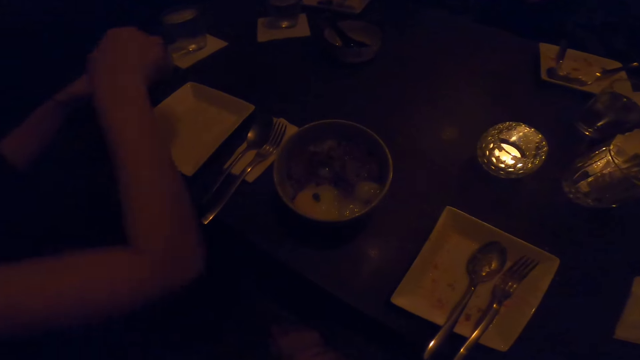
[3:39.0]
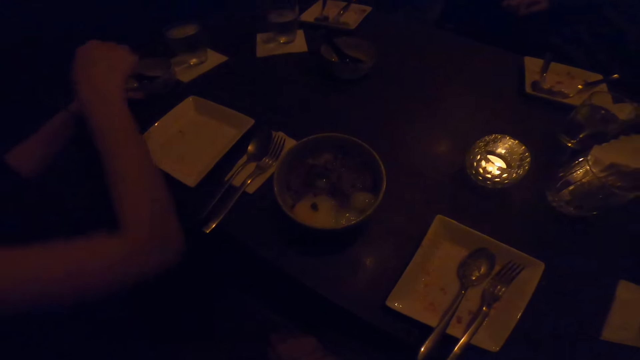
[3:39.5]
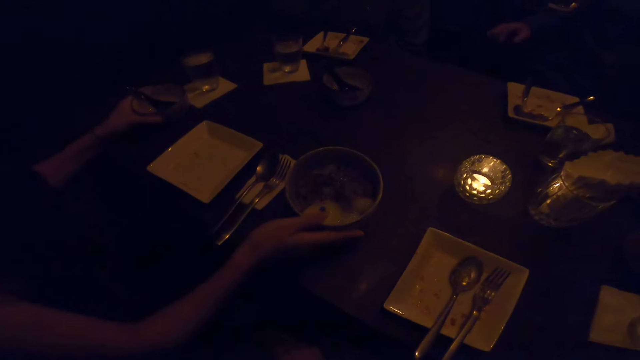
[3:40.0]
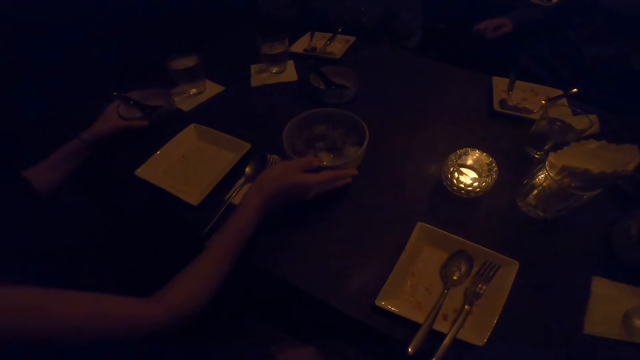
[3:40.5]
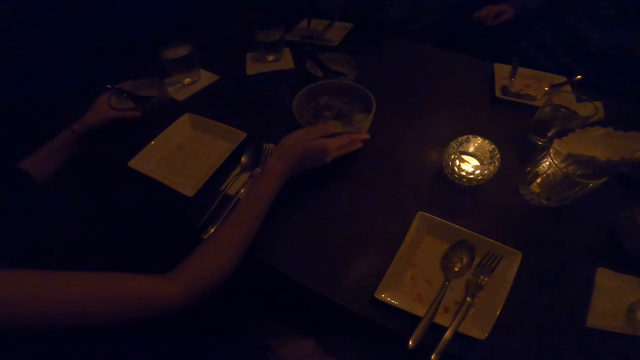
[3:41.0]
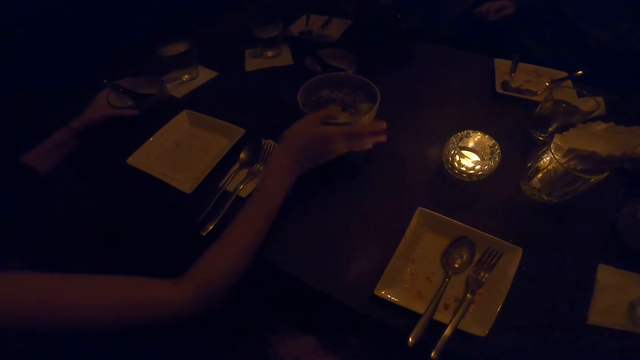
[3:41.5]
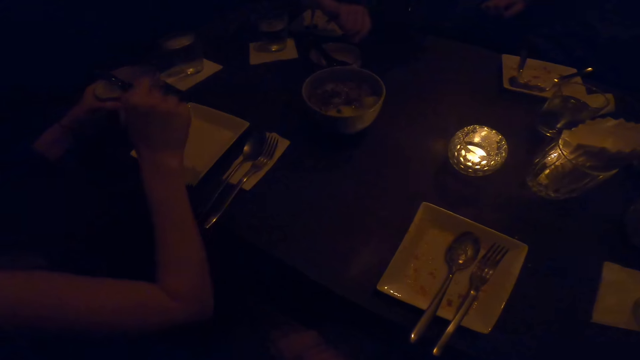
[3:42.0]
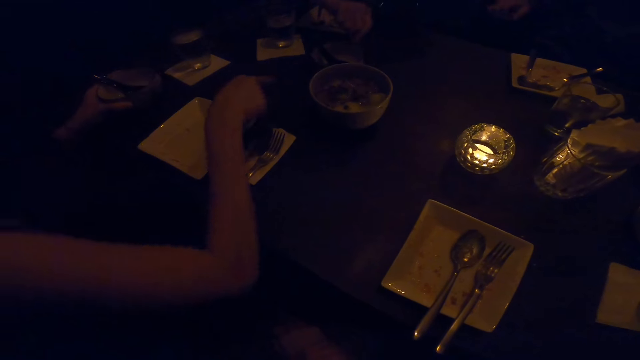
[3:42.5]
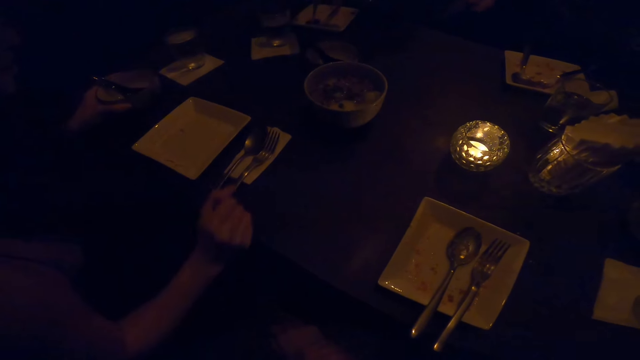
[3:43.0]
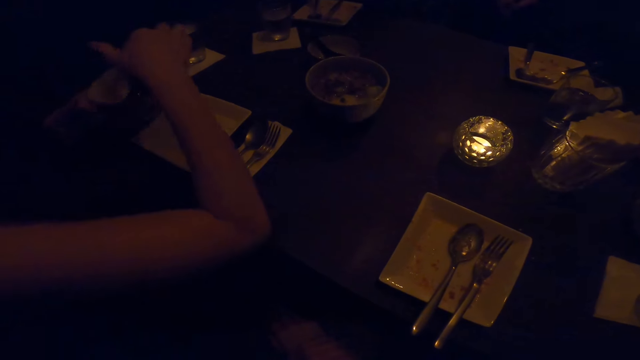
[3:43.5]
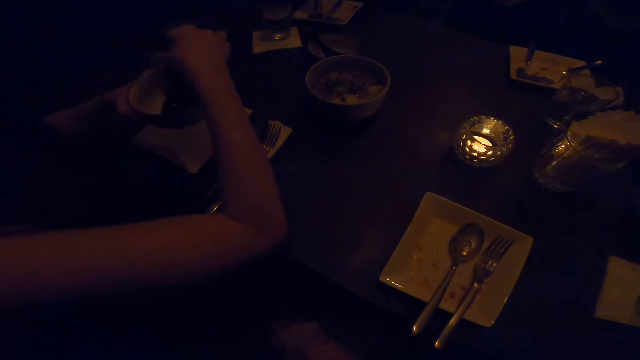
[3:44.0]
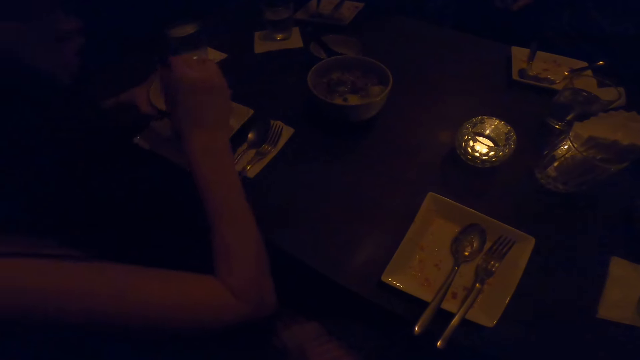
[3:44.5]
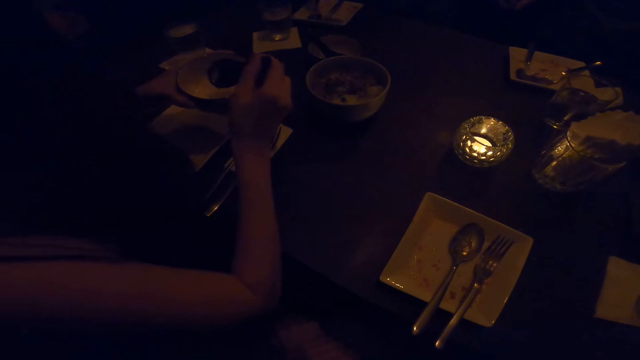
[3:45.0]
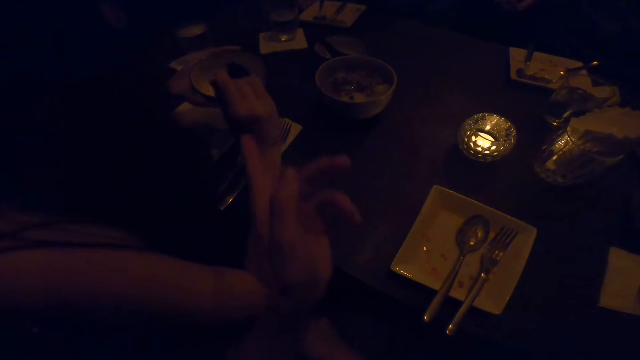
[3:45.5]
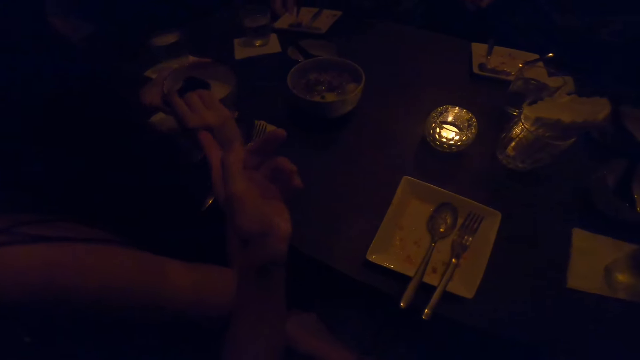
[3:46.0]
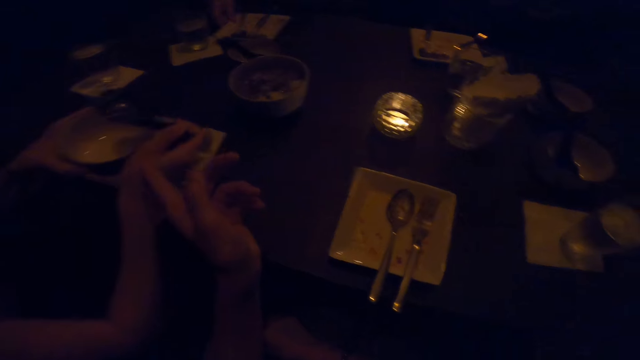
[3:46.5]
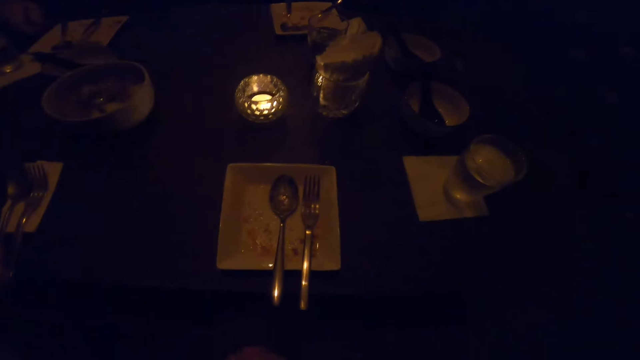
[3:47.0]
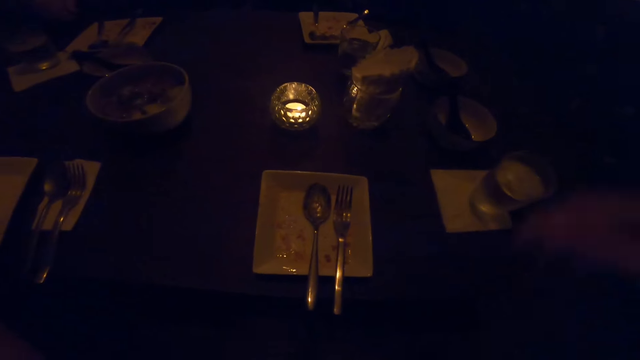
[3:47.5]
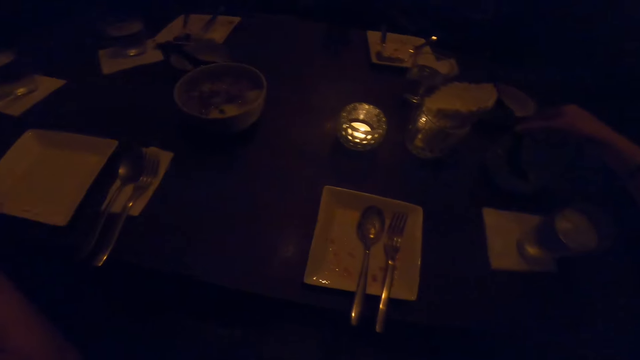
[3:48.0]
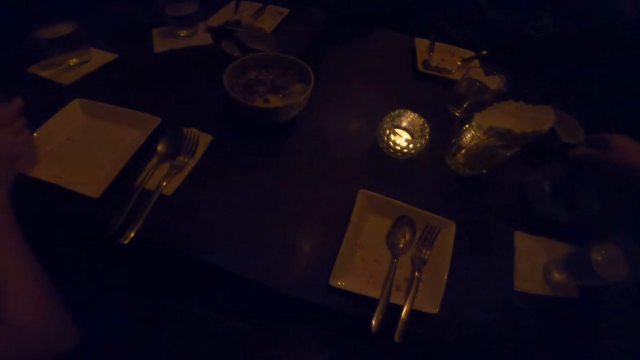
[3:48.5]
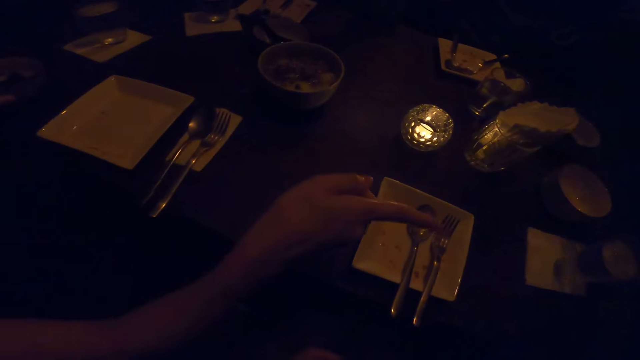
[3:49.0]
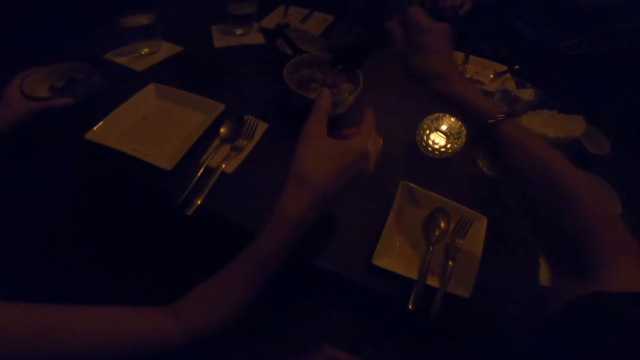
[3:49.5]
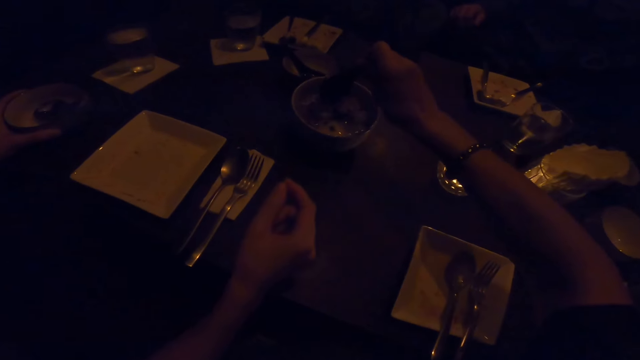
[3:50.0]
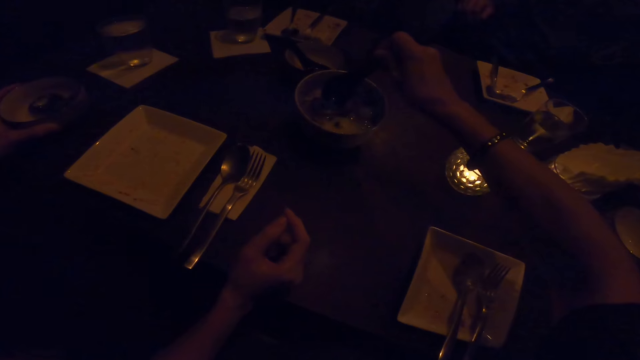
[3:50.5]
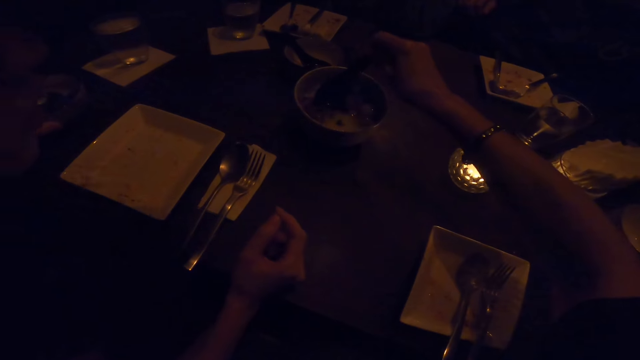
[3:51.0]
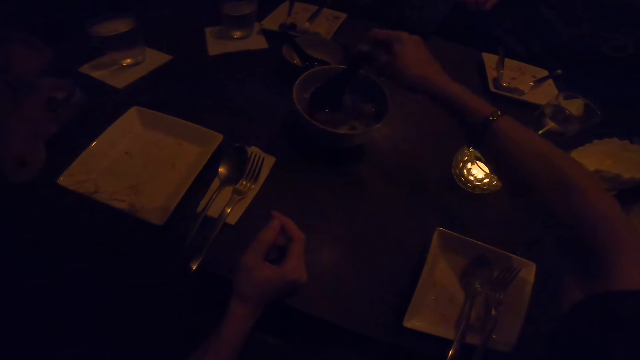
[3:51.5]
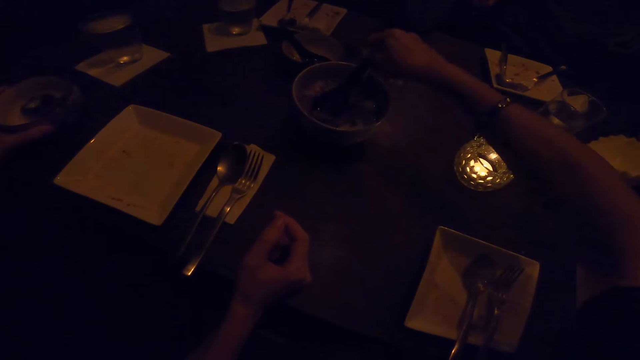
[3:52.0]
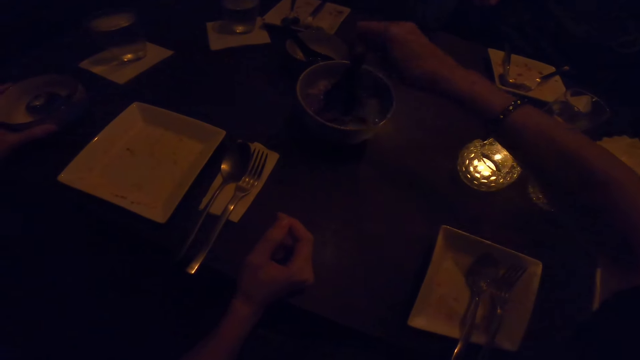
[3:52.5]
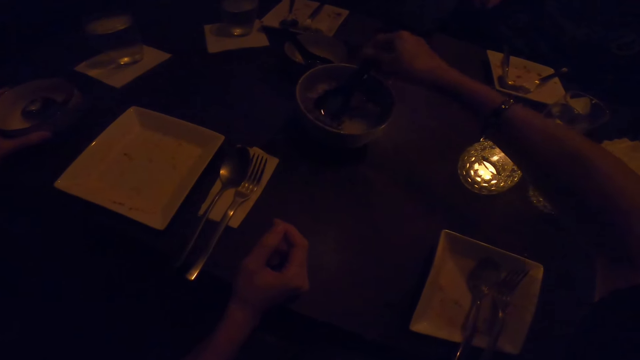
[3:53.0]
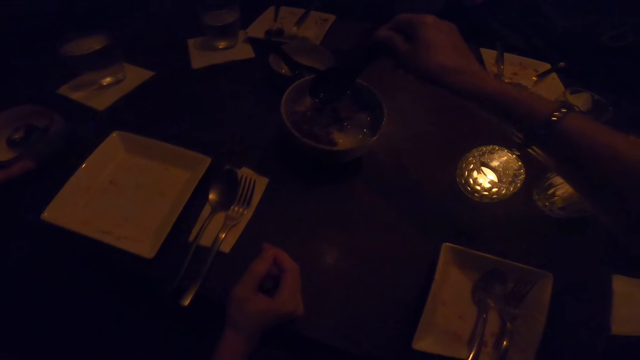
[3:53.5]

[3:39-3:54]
A man touches a bowl on the table with his right hand. The man pushes the bowl. The man adjusts the bowl on the table with his right hand. The man picks up the bowl from the table with his left hand. The man mixes the food in the bowl in his left hand with a spoon in his right hand. The man takes the spoon. The camera wearer drops his left hand down. He converses and takes the spoon. The man points with his right hand to the camera wearer. The camera wearer picks up food from the bowl with the spoon in his right hand.

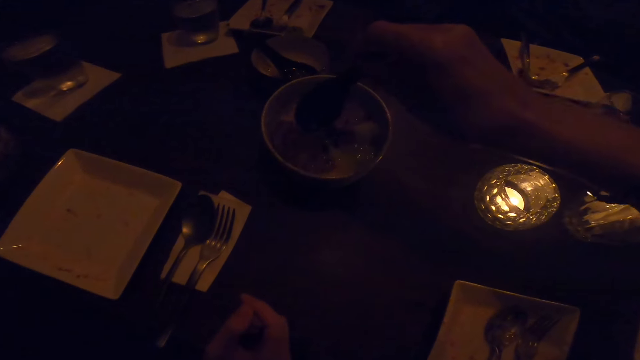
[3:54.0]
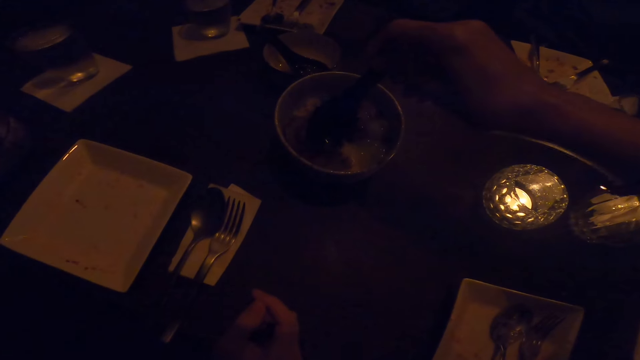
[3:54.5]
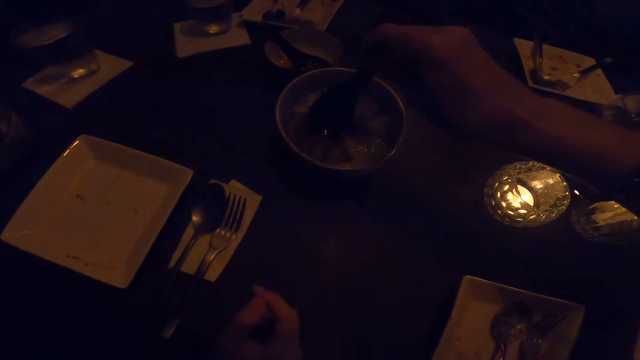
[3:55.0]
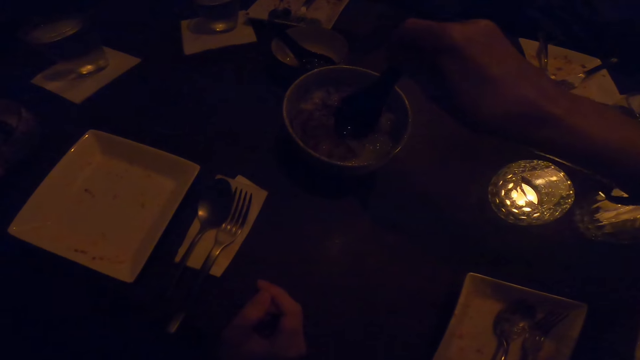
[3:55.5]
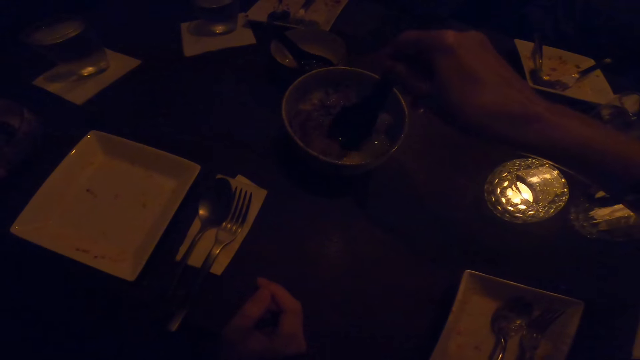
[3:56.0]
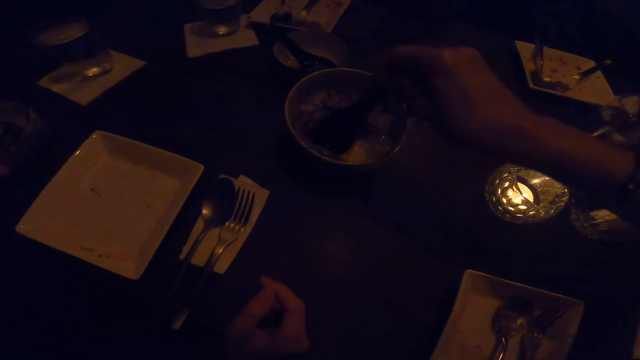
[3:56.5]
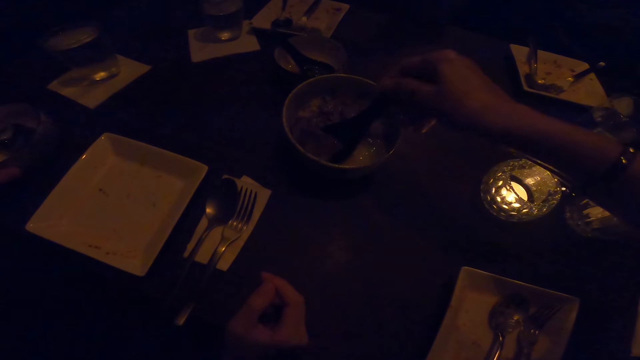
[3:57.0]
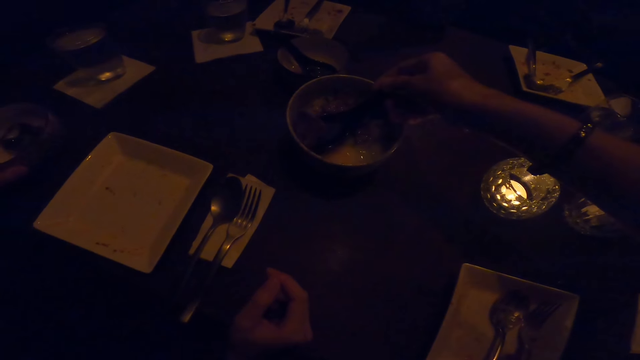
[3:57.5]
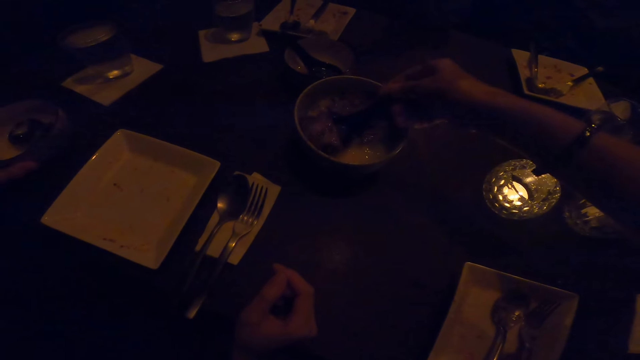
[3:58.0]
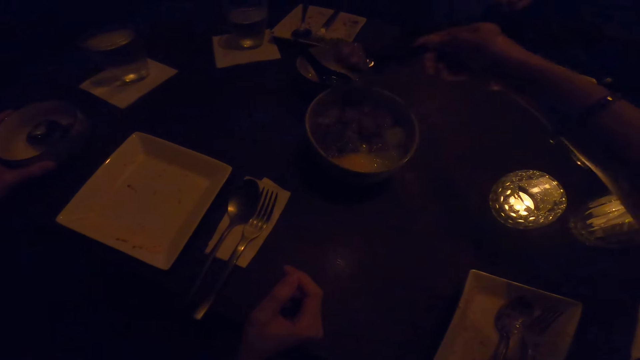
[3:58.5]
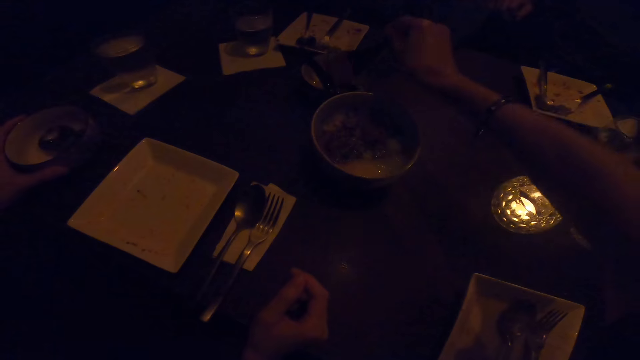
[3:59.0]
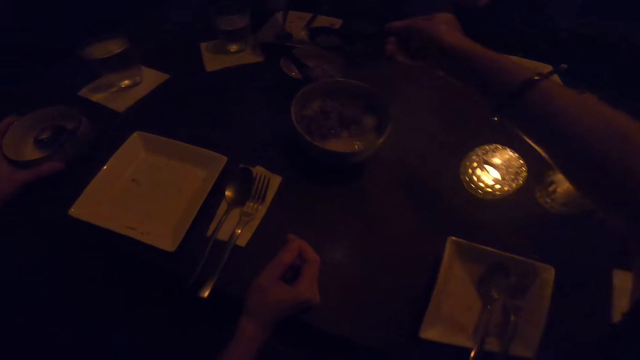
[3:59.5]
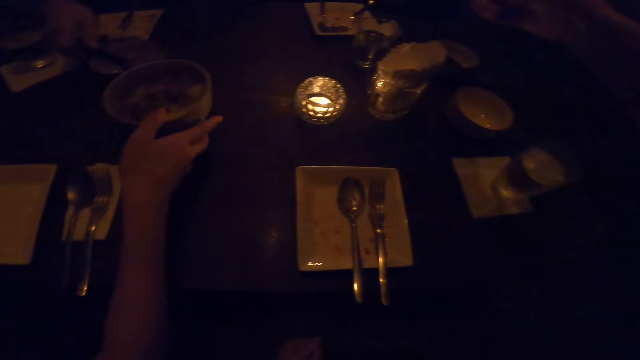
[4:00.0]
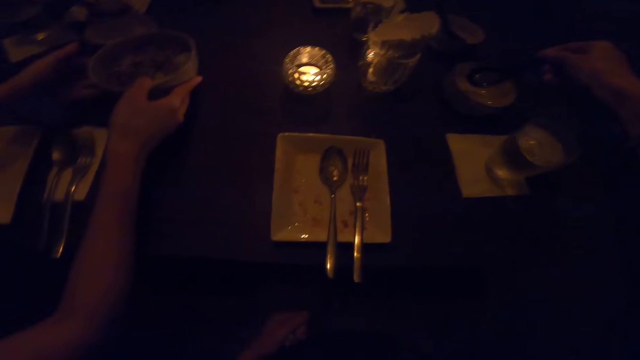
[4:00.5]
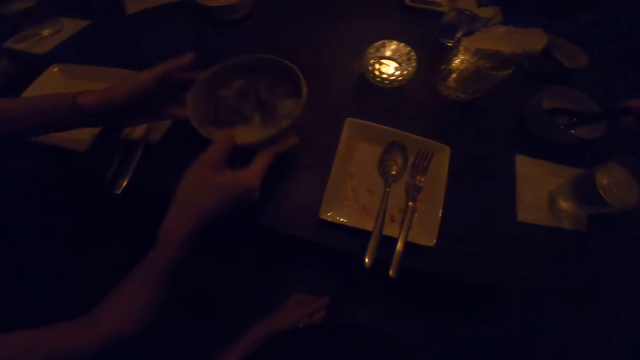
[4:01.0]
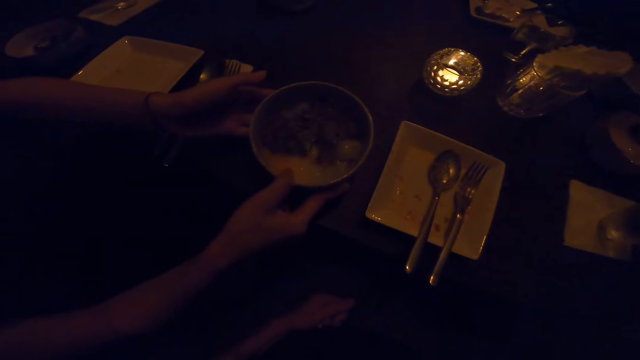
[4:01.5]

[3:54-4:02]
The camera wearer drops the food in his right hand on a bowl on the table. A man takes the plate with food. The man adjusts the bowl on the table with both hands.
